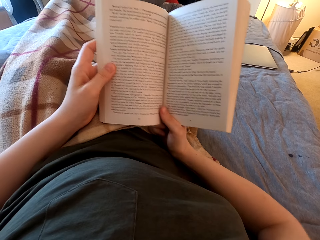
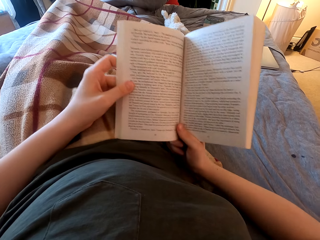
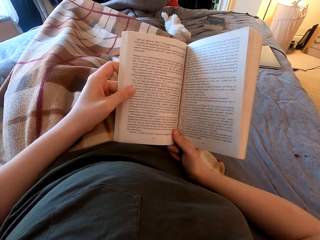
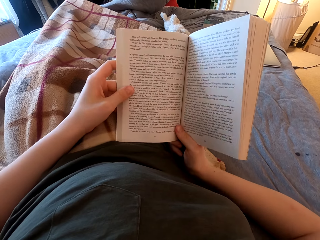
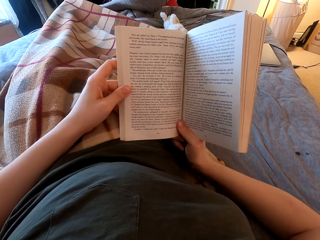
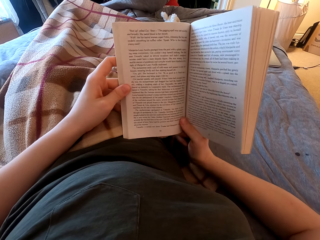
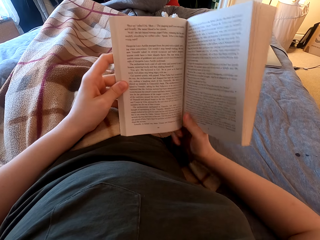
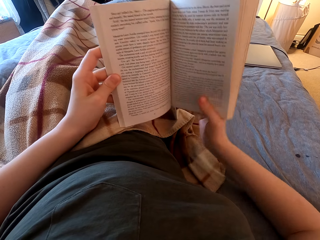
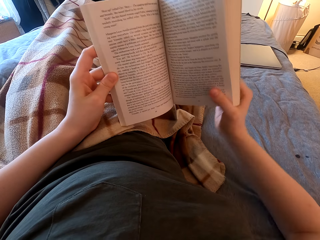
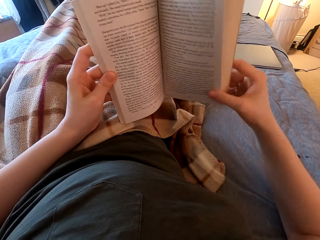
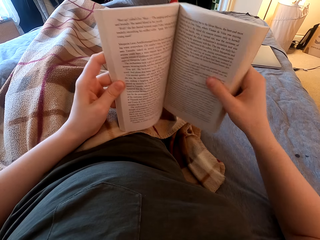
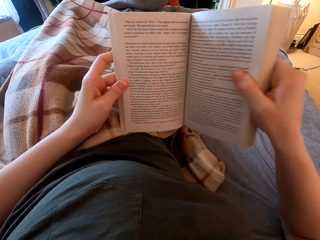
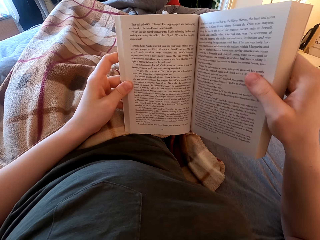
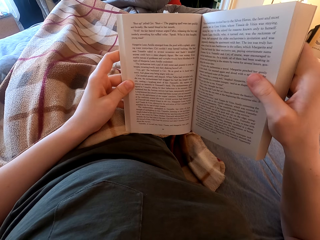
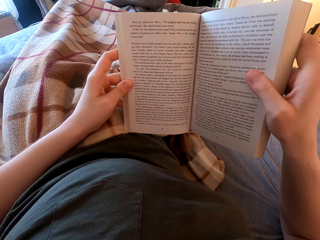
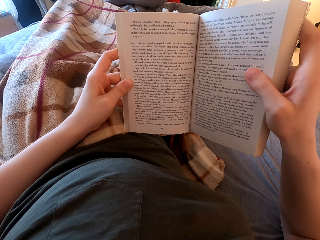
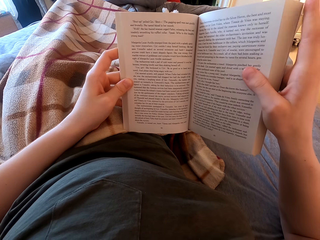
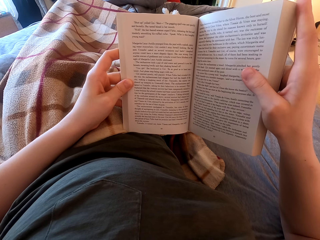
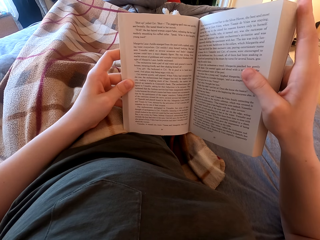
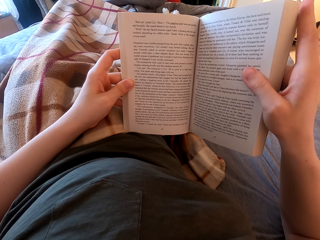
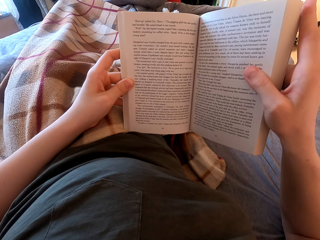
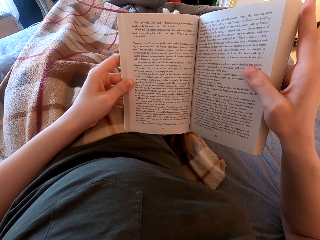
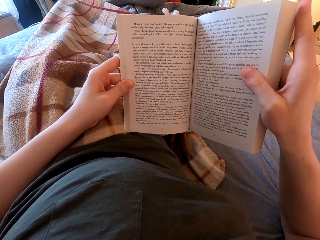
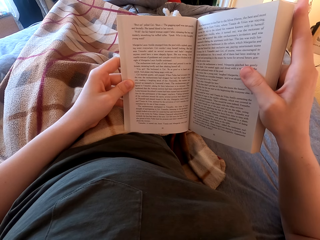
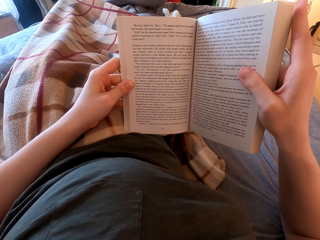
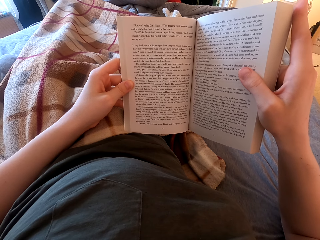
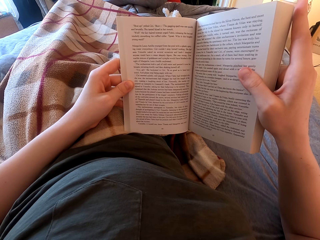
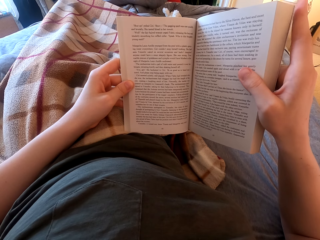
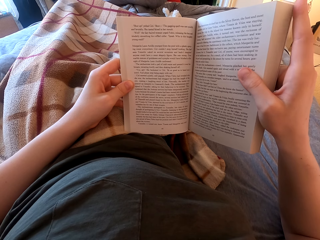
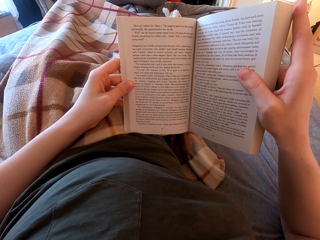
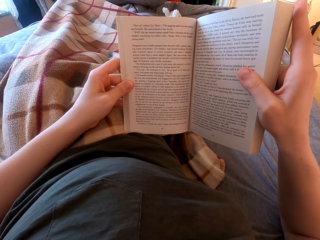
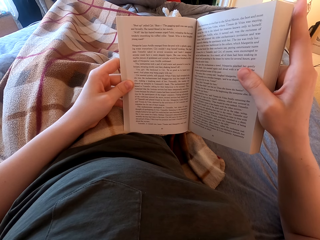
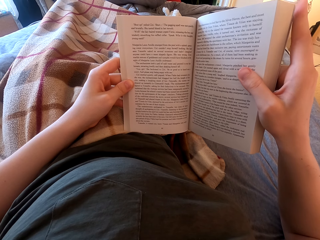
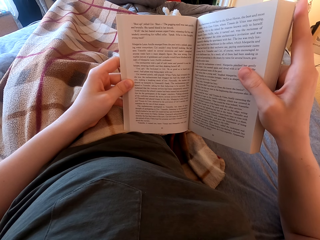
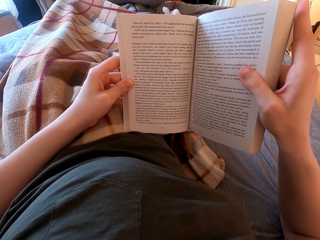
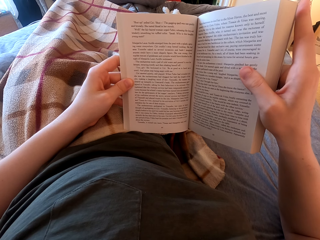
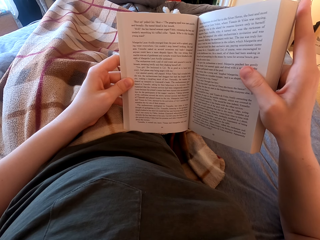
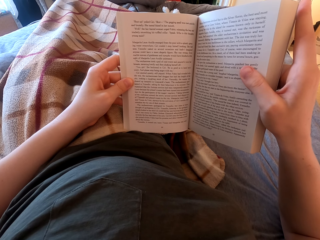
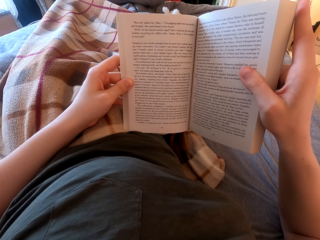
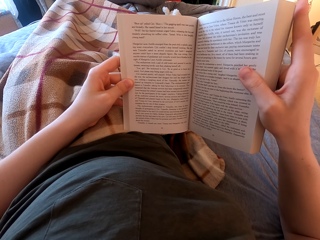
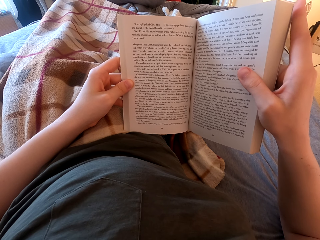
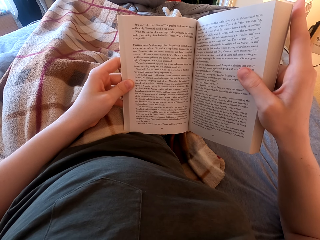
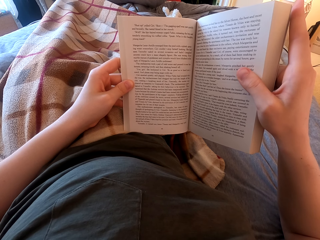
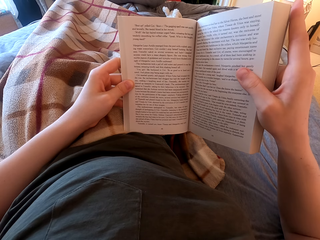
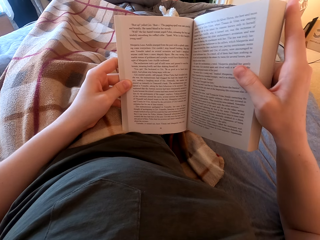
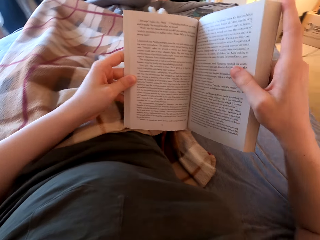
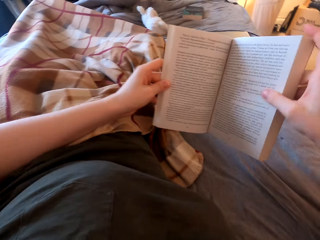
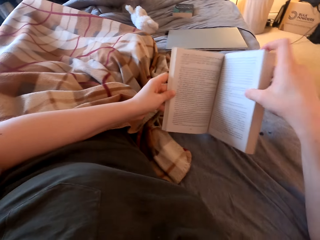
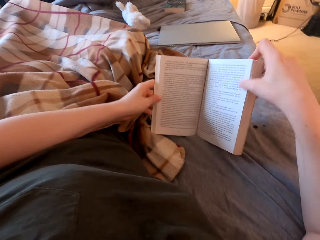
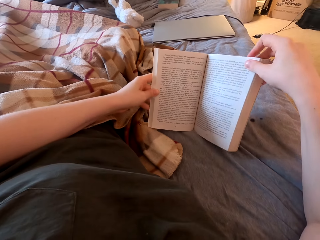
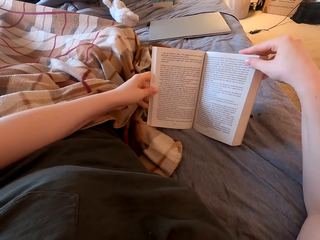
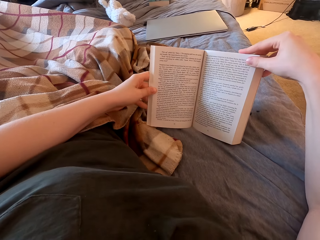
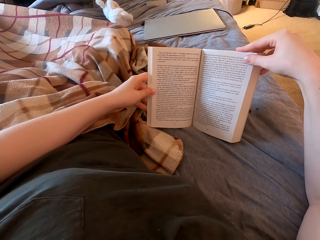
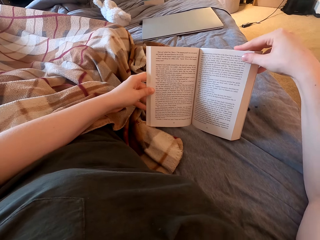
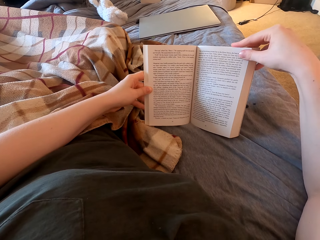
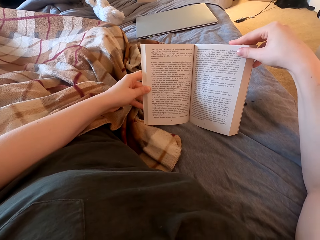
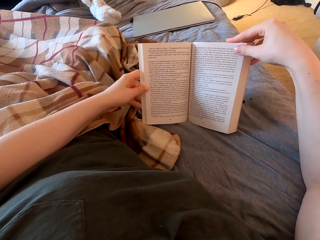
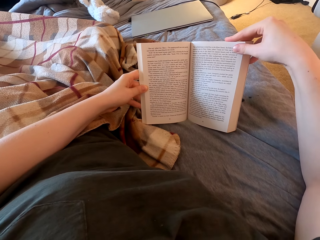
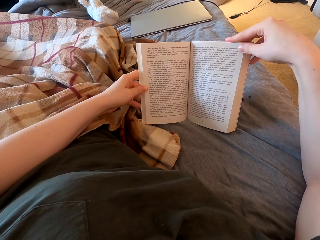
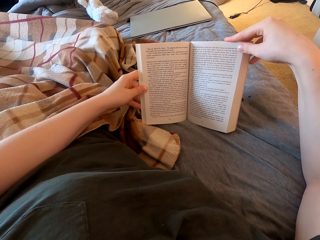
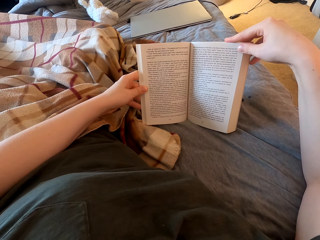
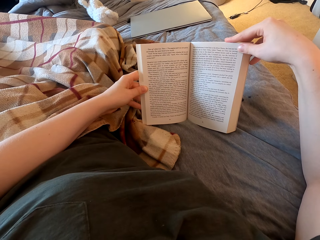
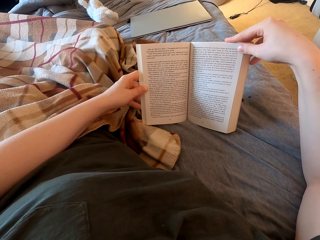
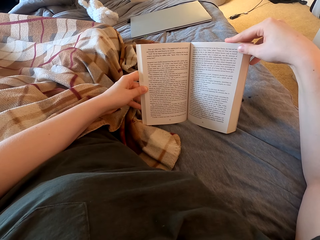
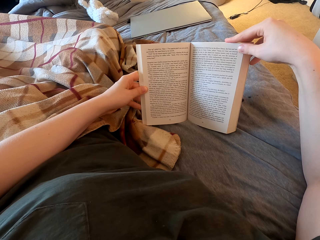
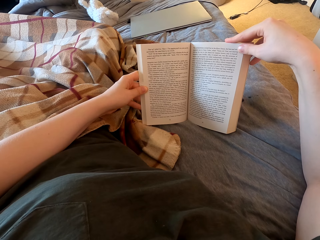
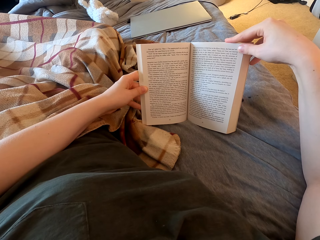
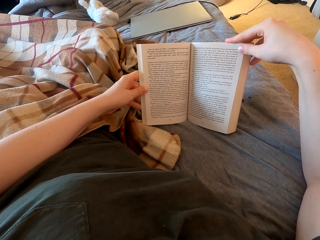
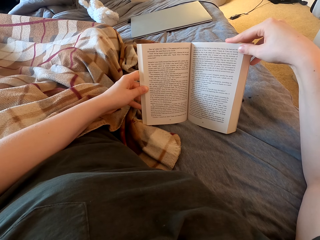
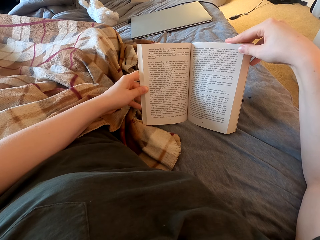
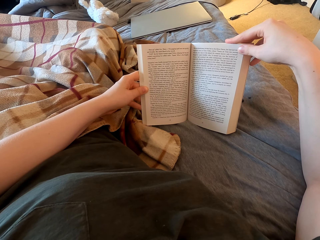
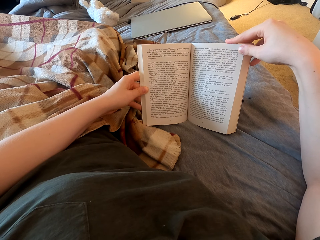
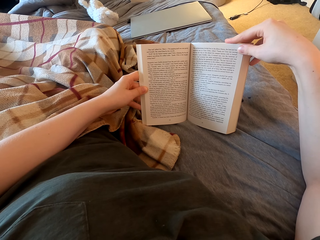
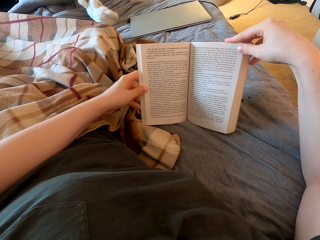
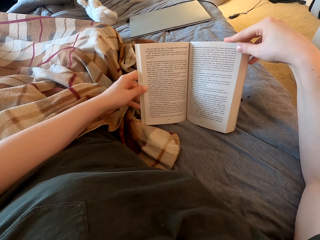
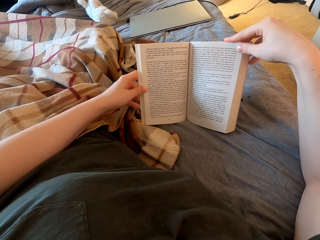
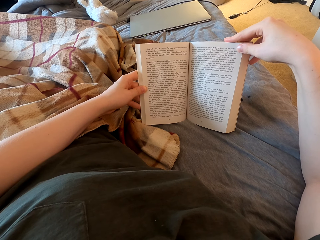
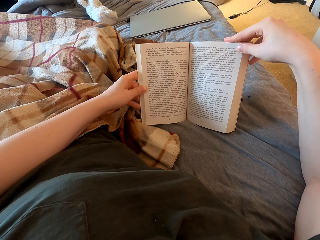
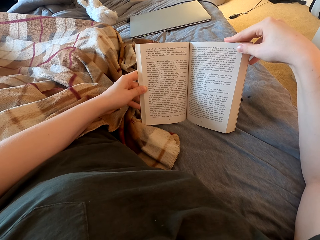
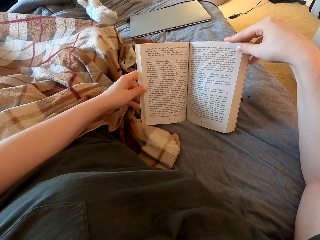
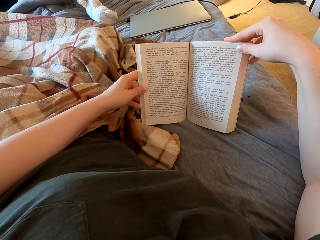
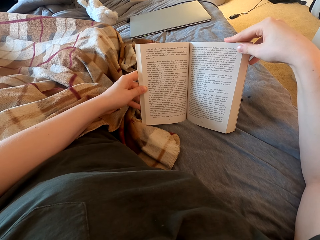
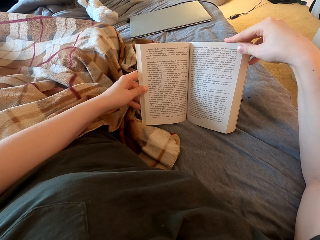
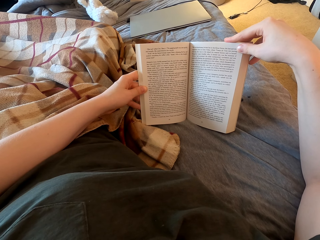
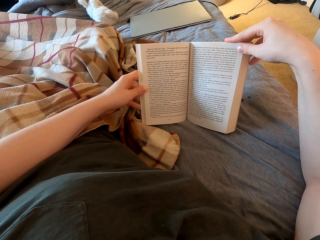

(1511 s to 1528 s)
The camera wearer reads the book. They move the right hand on the book. They hold the book with the right hand and read the book. They swing both hands. They read the book. They support the book on a bed.

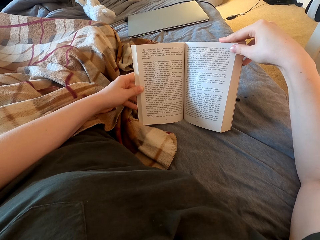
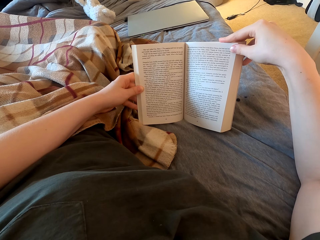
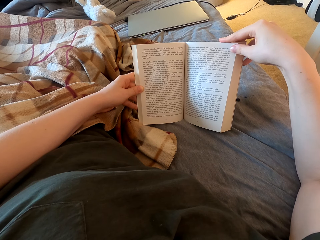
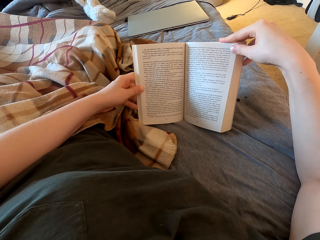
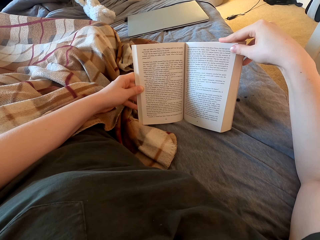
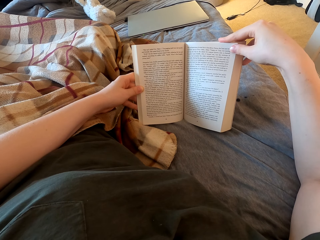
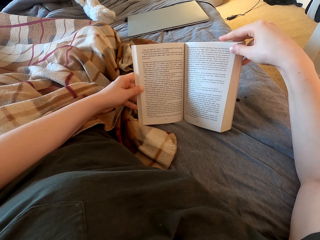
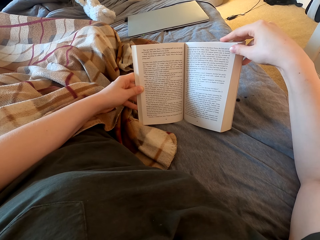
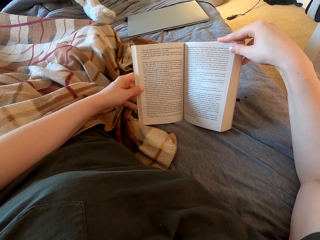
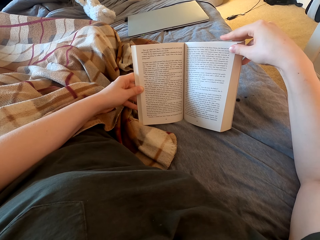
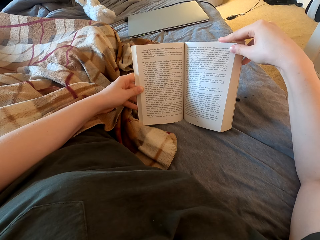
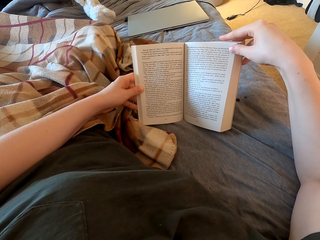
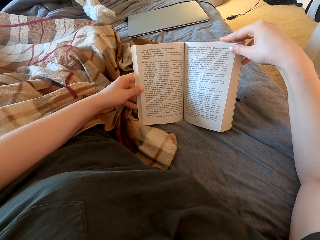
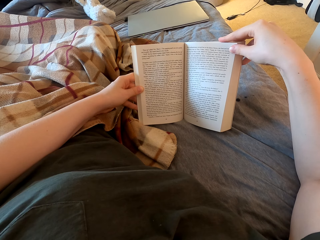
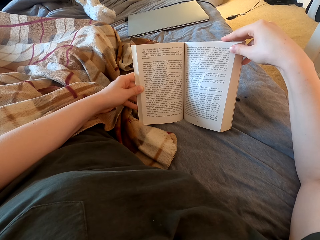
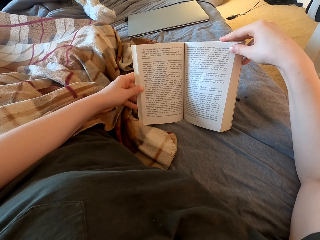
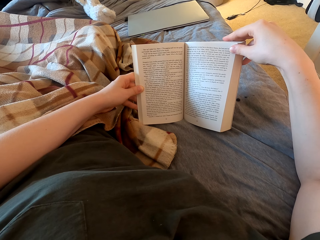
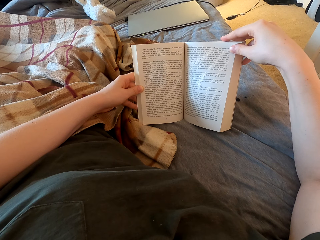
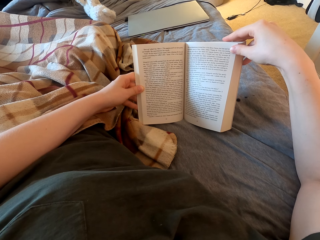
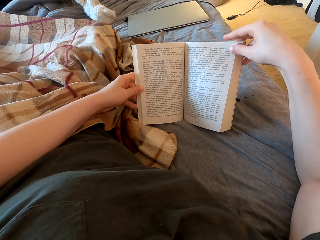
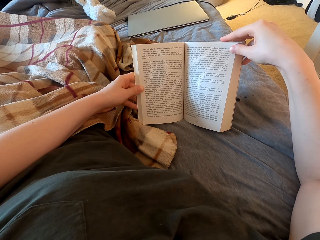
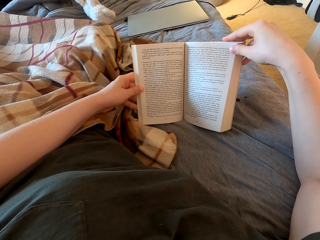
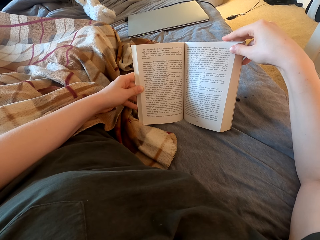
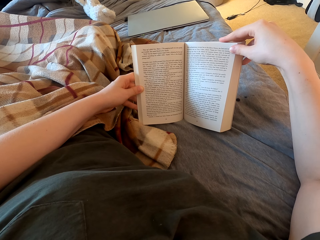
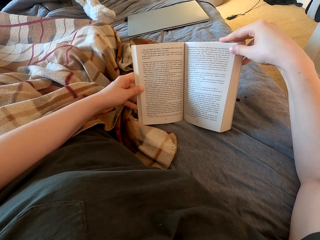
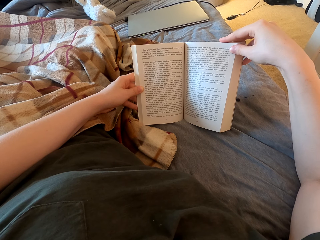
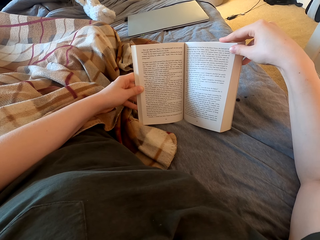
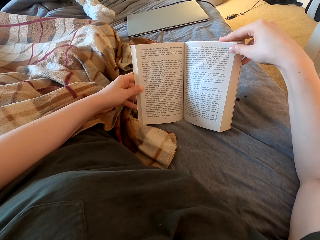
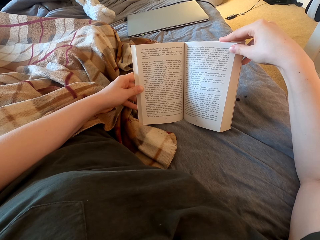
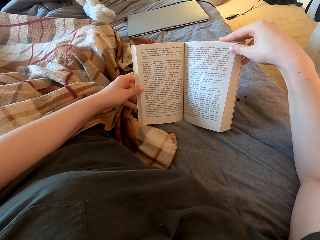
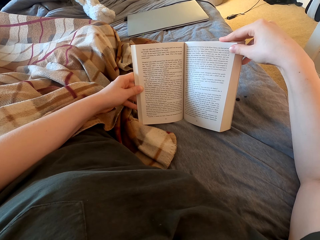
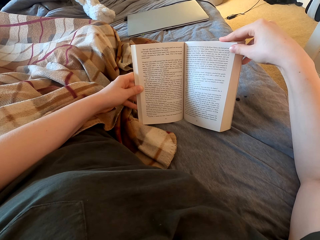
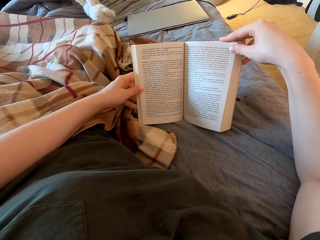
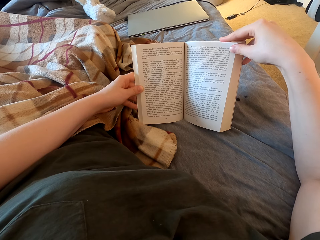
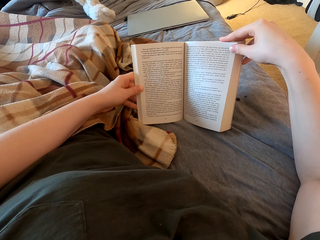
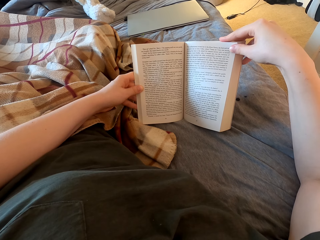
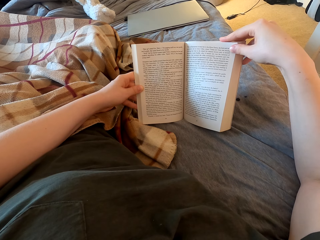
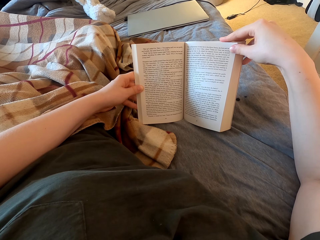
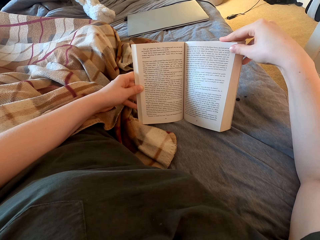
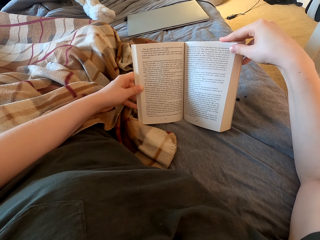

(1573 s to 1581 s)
The camera wearer moves the finger on the book. They read the book.
